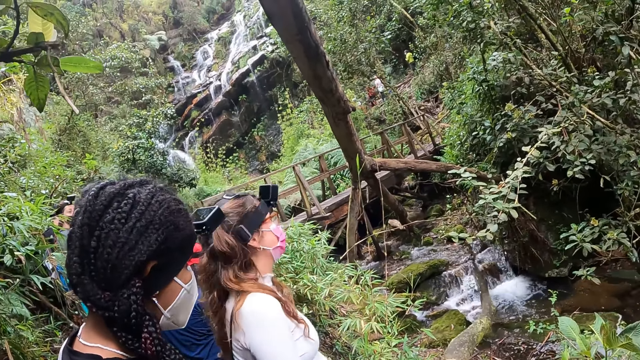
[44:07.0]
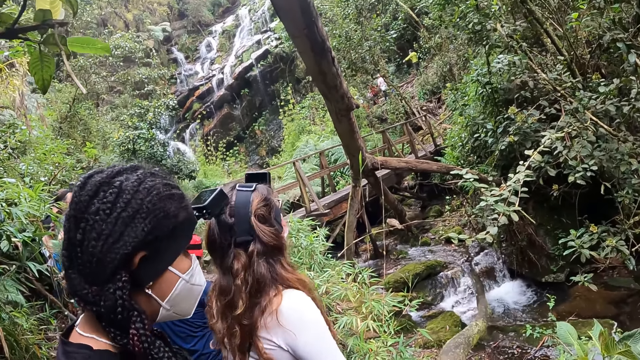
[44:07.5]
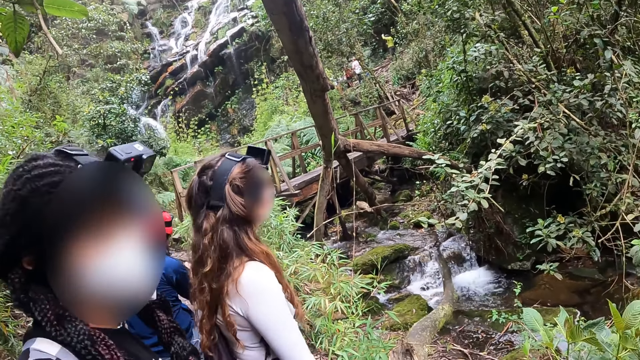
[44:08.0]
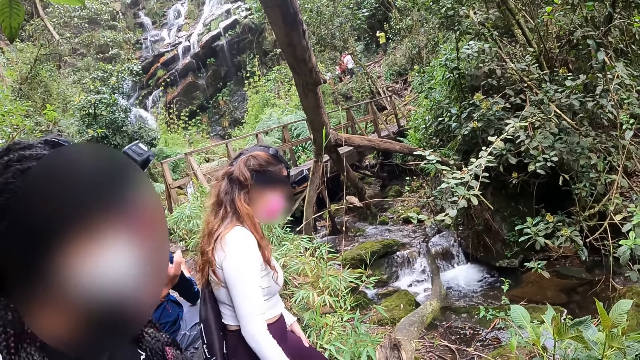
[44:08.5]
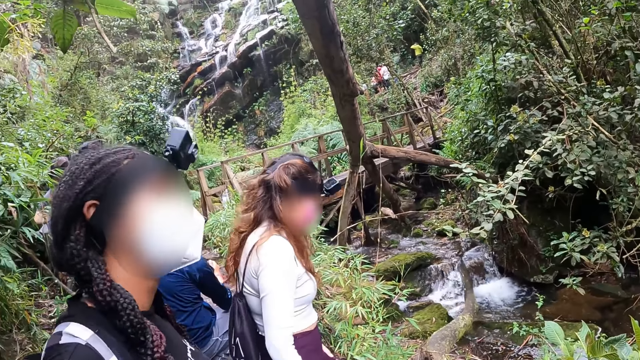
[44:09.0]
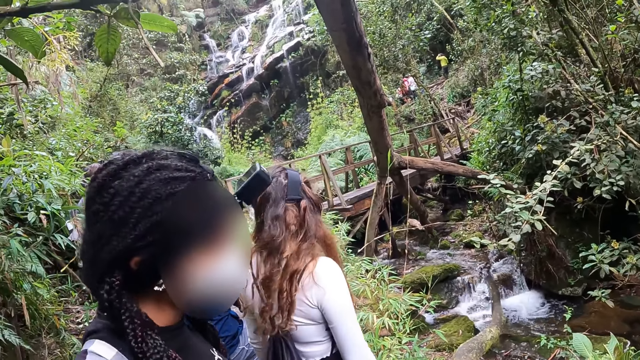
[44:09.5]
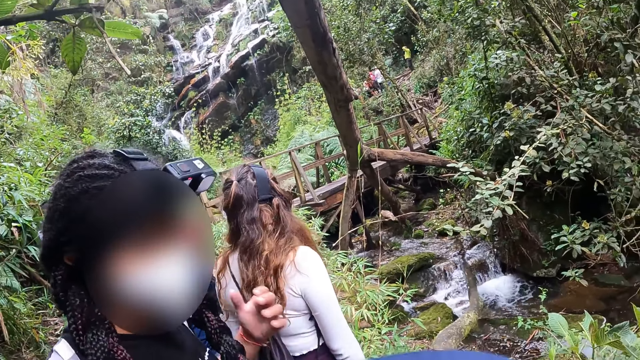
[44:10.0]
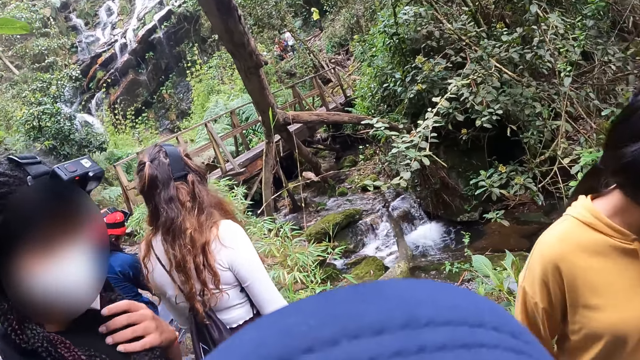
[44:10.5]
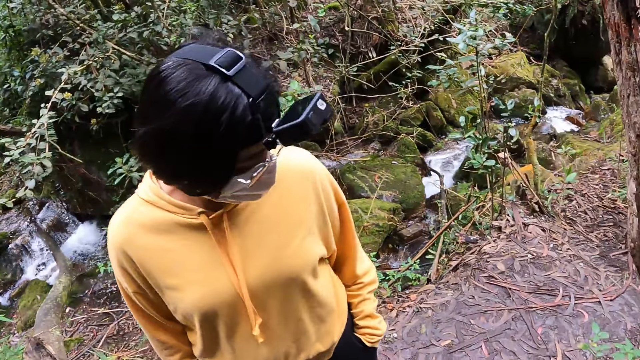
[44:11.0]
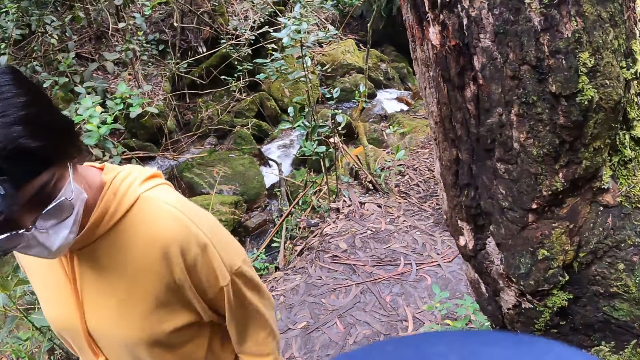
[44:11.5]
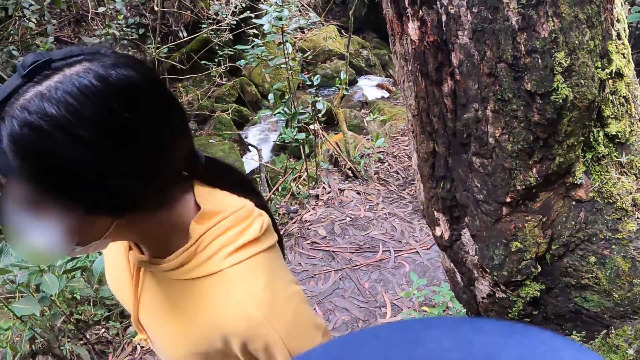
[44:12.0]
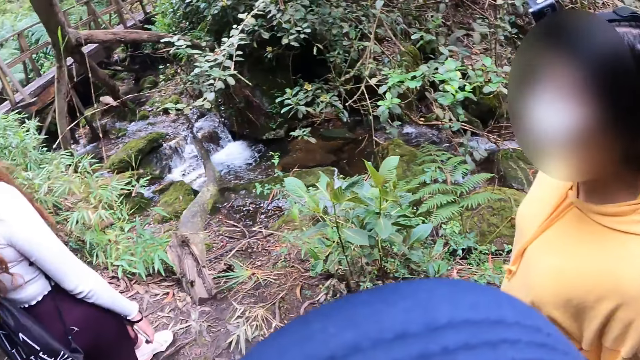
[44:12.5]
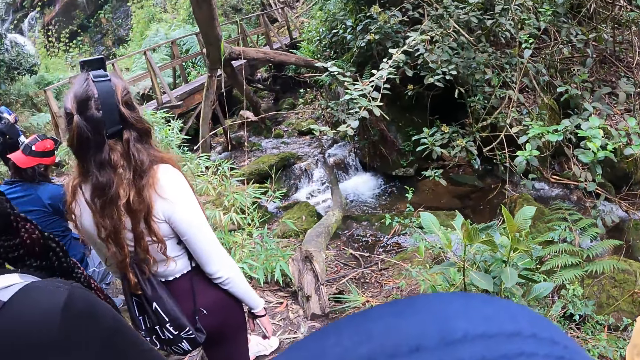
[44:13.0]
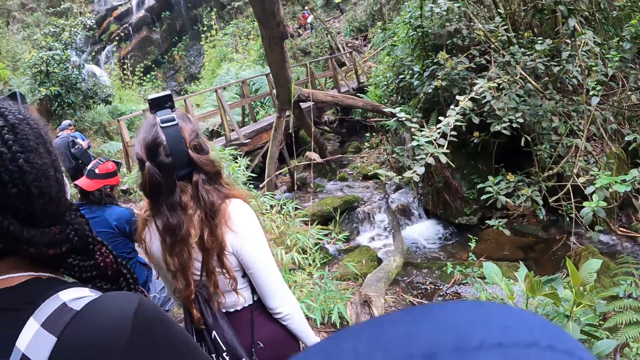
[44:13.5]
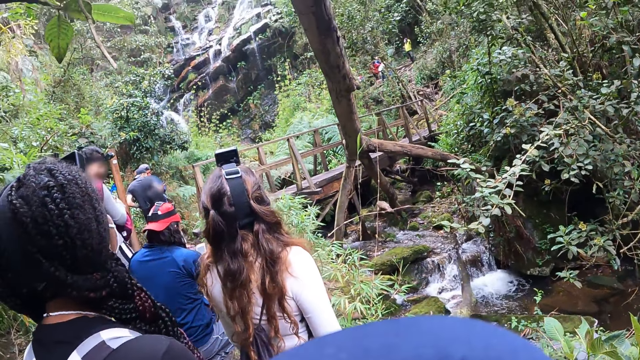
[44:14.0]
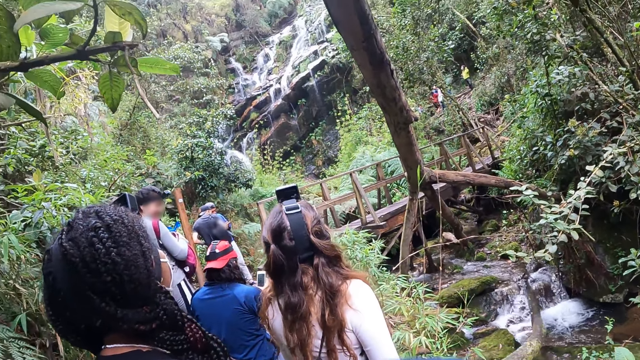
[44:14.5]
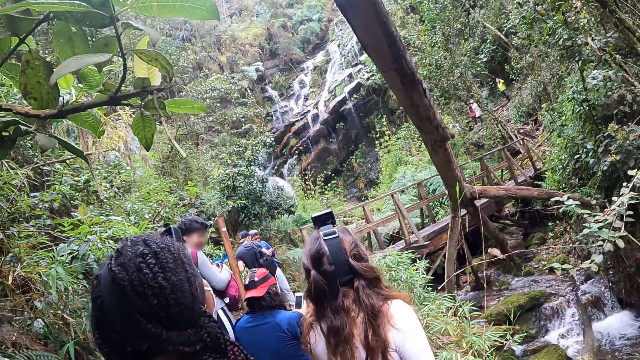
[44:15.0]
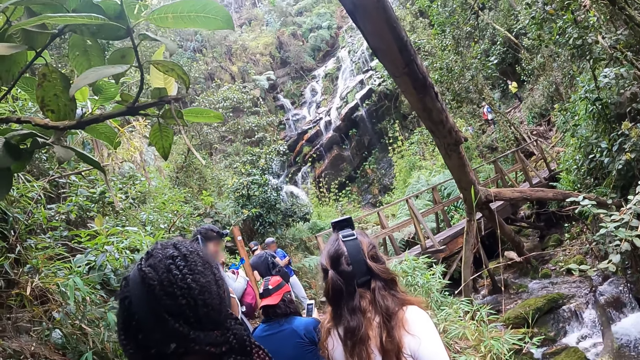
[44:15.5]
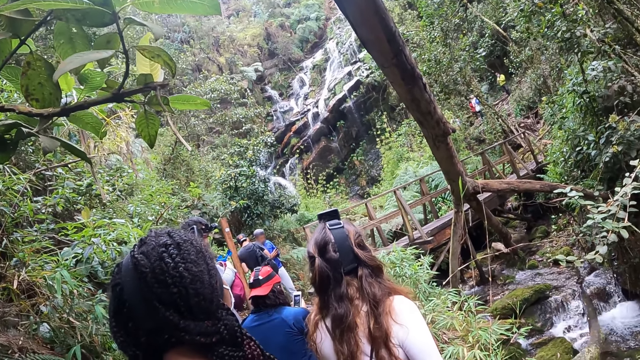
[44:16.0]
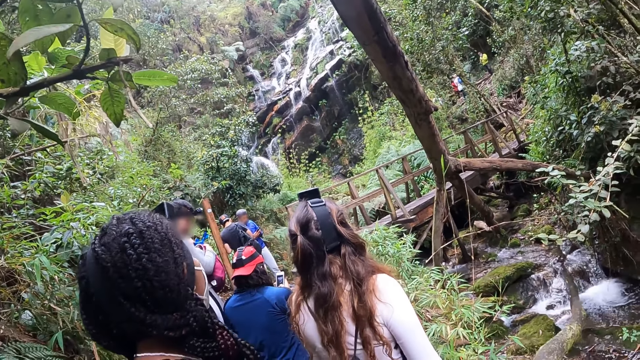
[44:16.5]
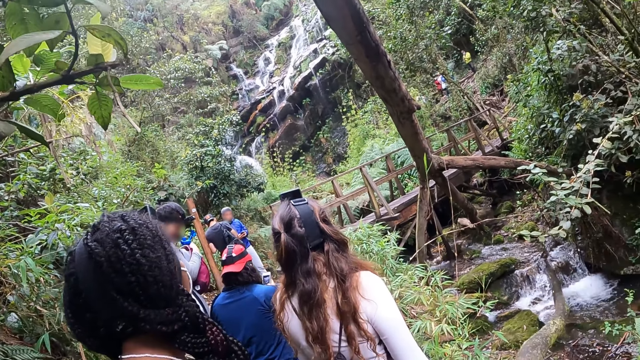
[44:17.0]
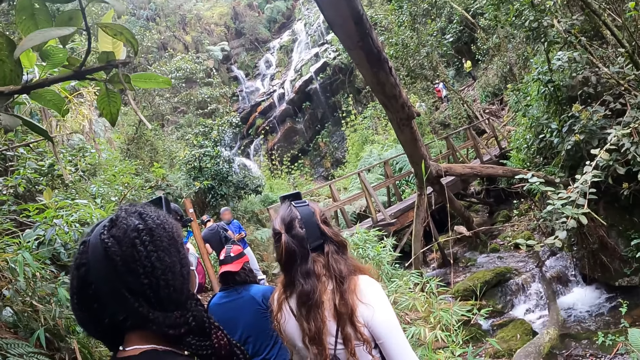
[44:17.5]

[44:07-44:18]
The woman fiddles with her hair with her left hand.

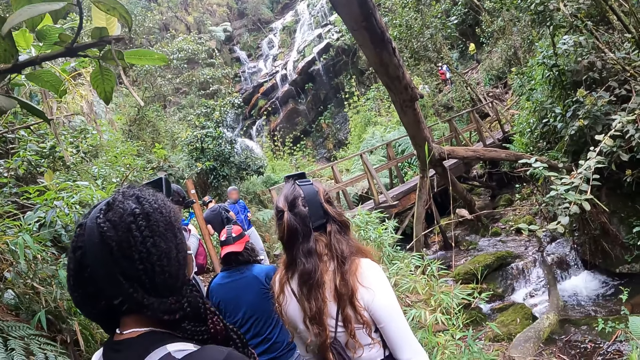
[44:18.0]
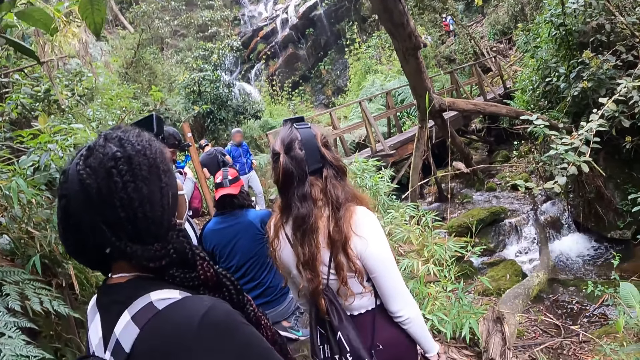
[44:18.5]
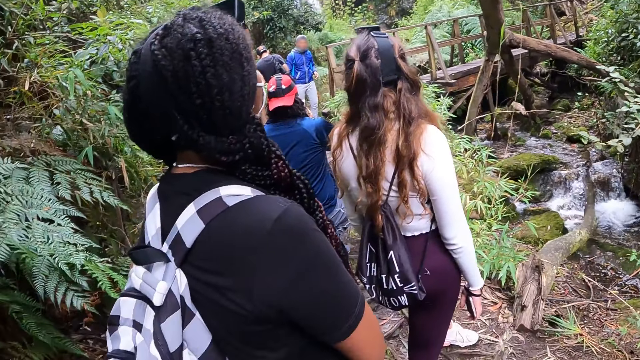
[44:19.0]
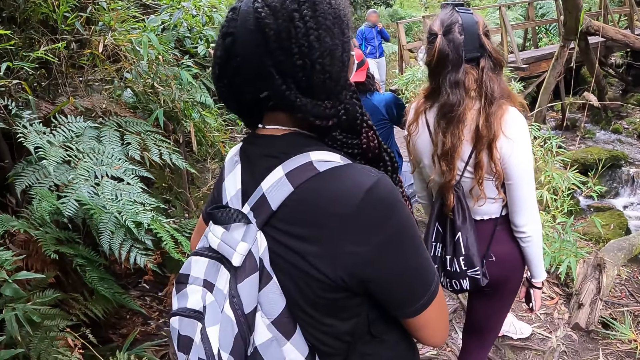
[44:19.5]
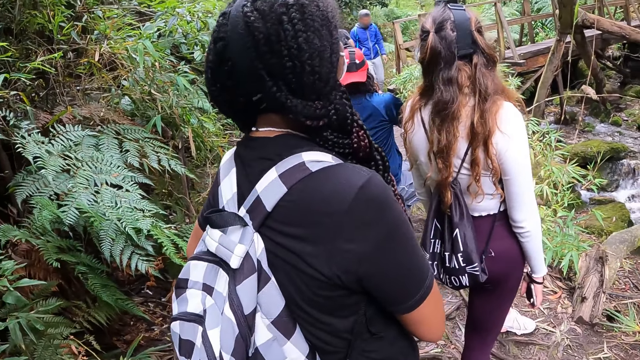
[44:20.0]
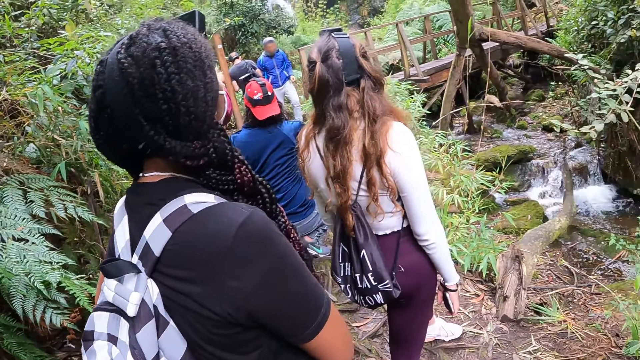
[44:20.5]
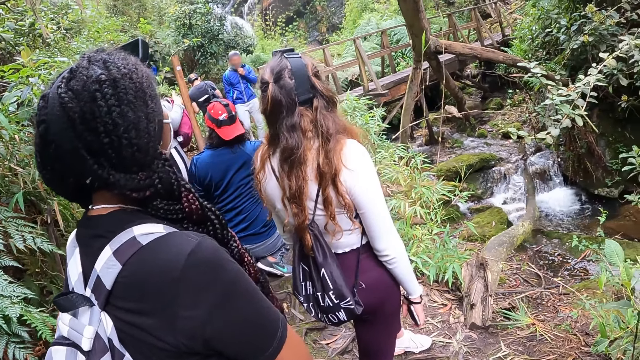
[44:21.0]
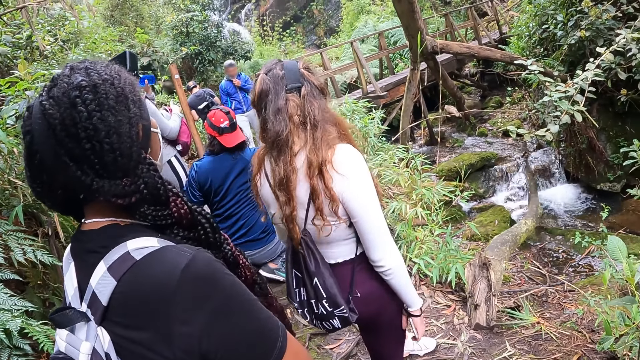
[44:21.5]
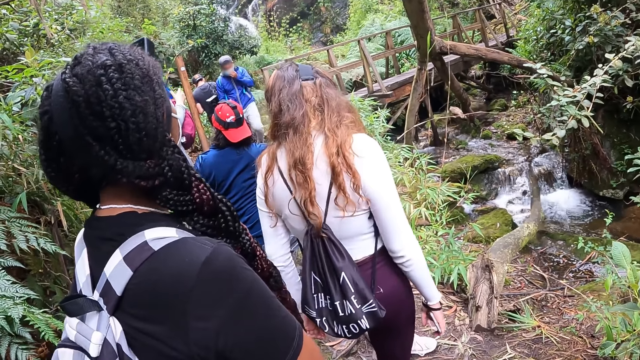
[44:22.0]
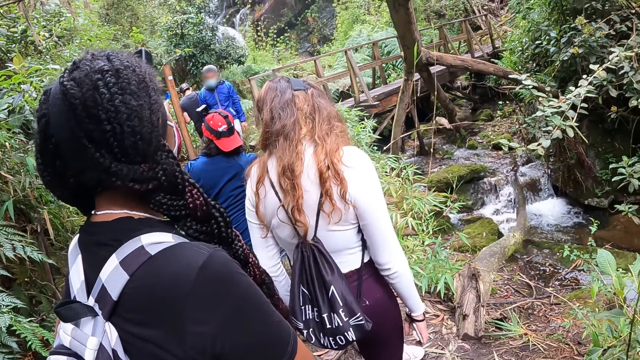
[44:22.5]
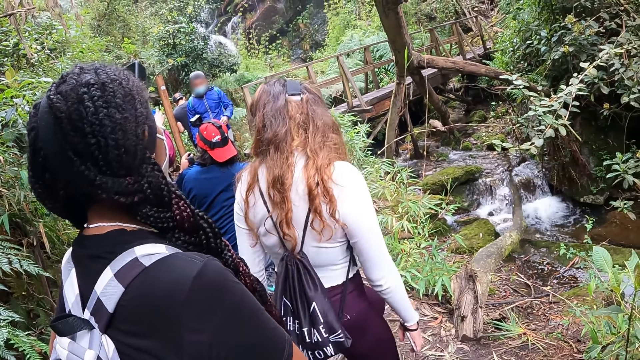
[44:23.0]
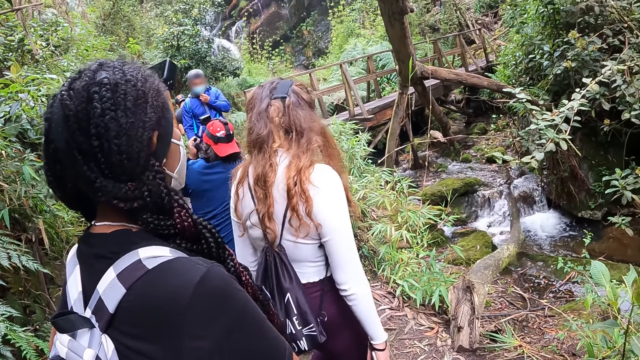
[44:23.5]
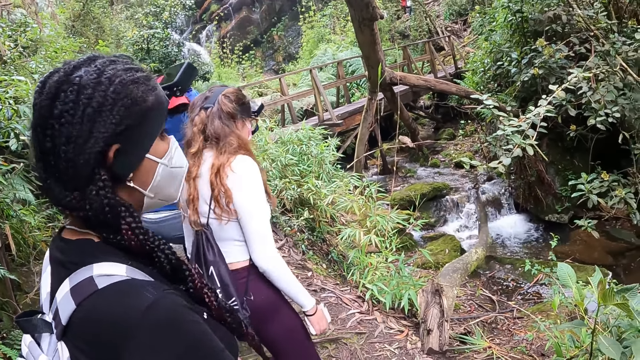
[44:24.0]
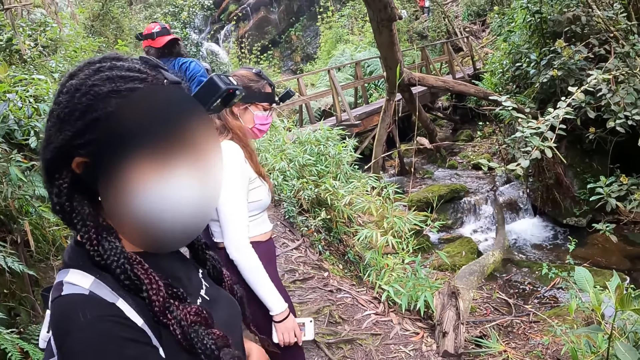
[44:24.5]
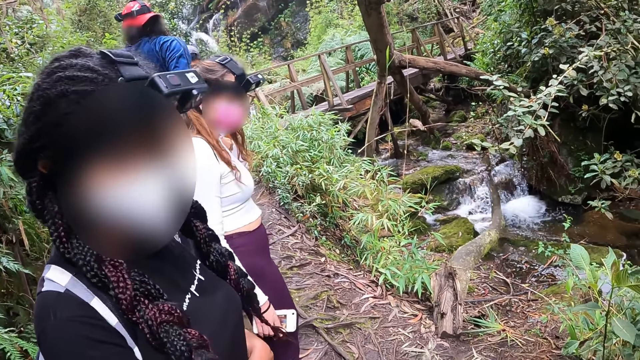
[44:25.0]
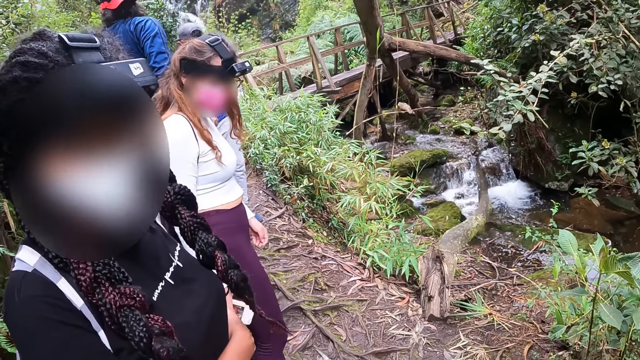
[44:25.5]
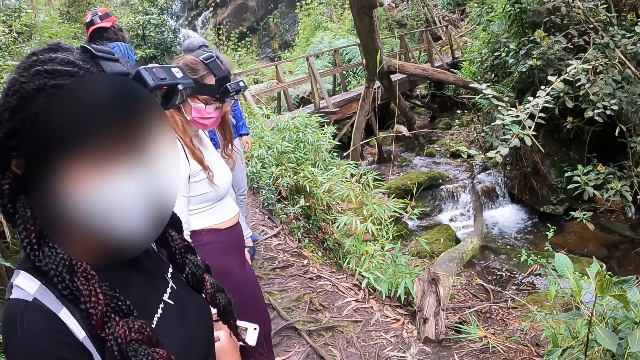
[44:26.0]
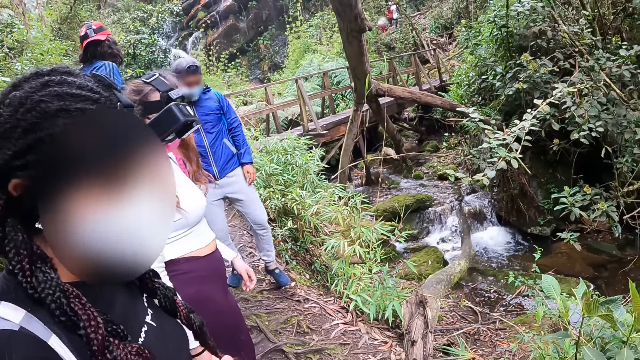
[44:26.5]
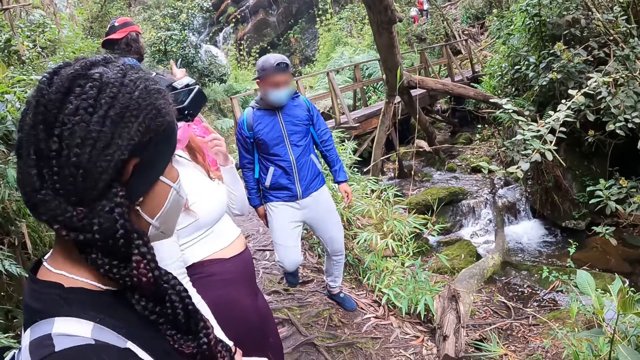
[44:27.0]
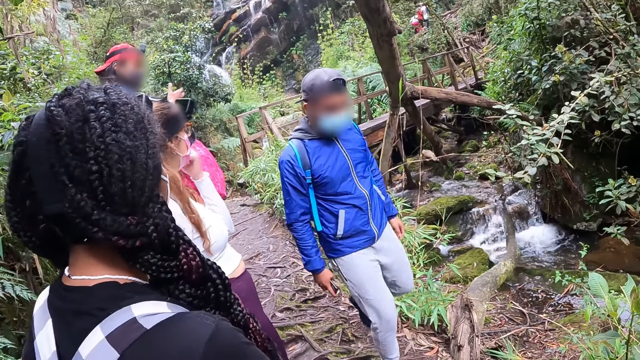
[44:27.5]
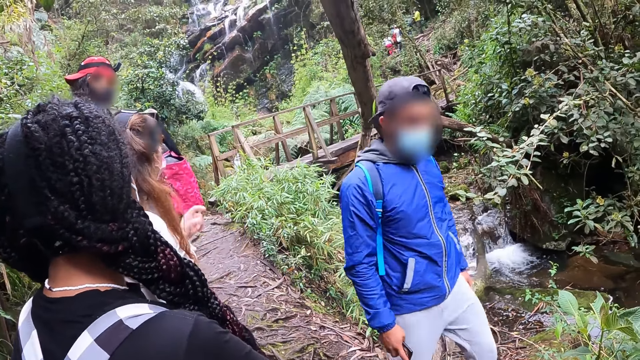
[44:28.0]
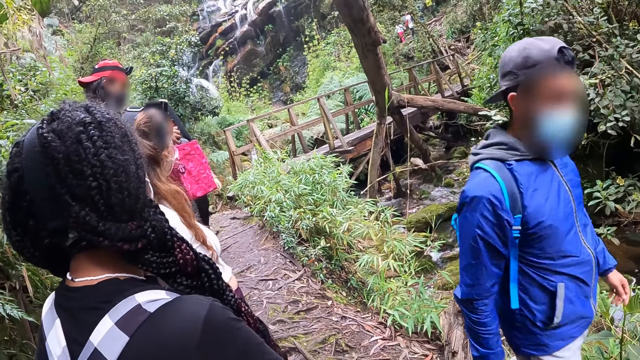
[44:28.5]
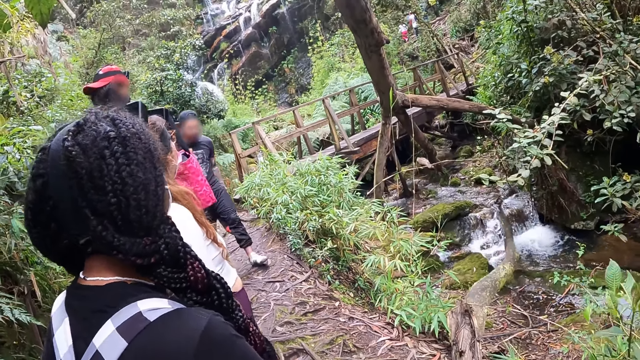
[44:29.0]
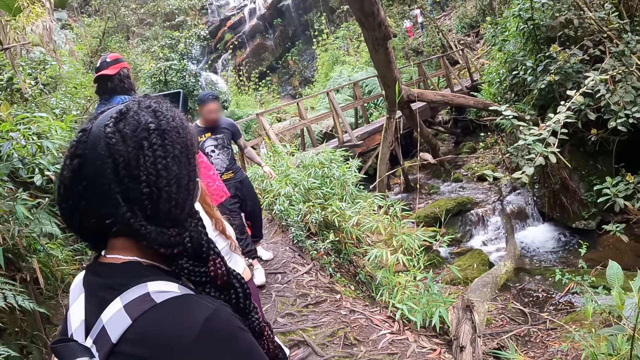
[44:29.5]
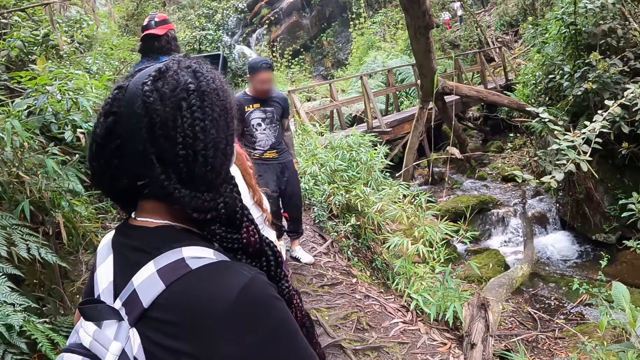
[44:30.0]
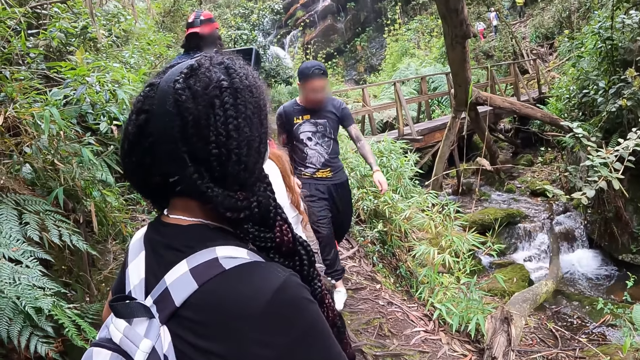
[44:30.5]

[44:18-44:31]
The woman drinks from a water bottle in her left hand. The woman holds the water bottle with both hands and closes the water bottle with a lid with her right hand. The man stands on the muddy pathway. Another woman touches a nose mask on her face with her left hand. The man fiddles with the bag in his hands.
